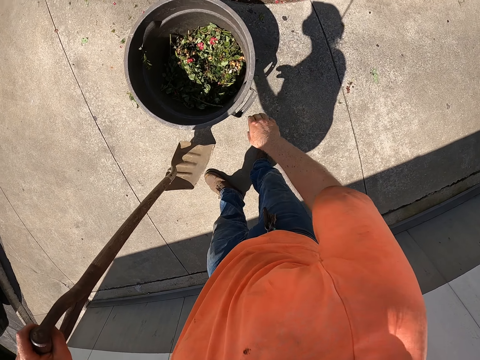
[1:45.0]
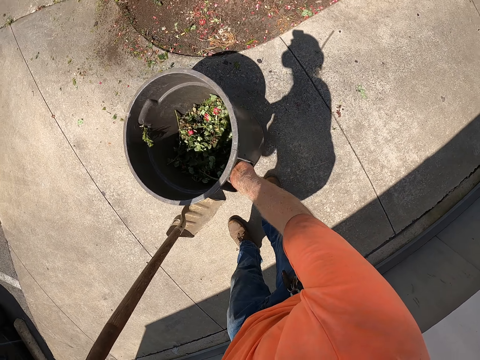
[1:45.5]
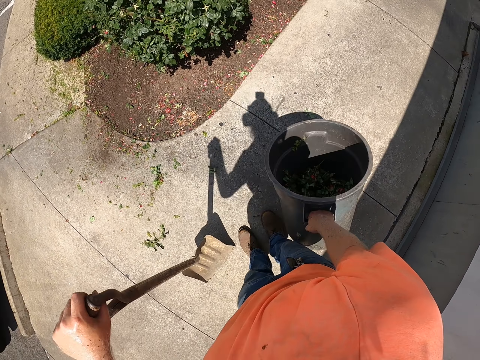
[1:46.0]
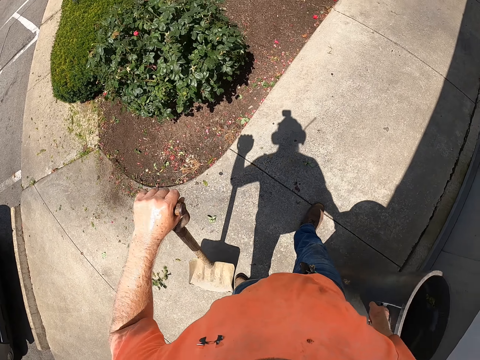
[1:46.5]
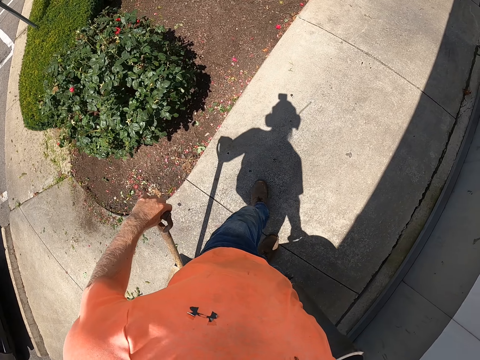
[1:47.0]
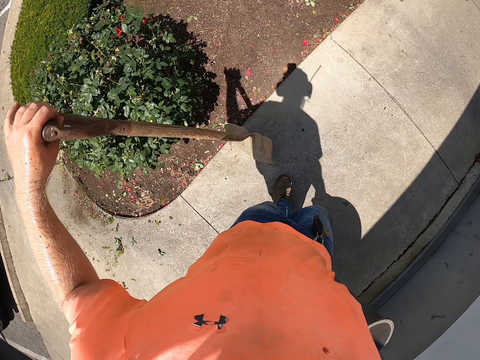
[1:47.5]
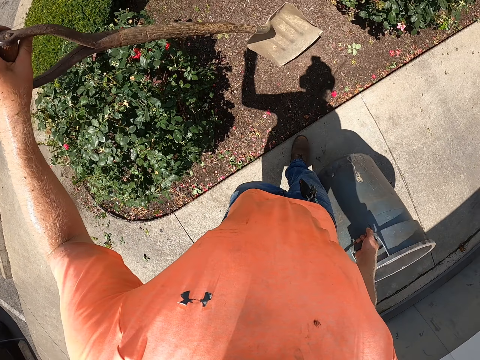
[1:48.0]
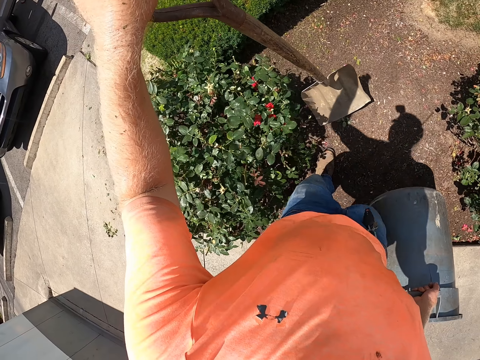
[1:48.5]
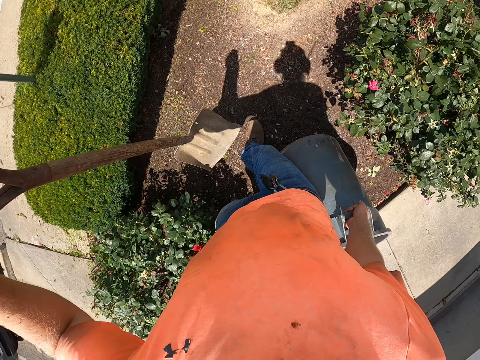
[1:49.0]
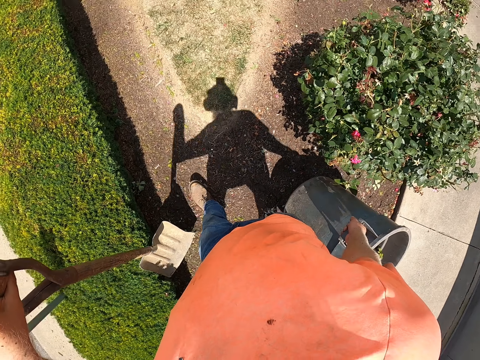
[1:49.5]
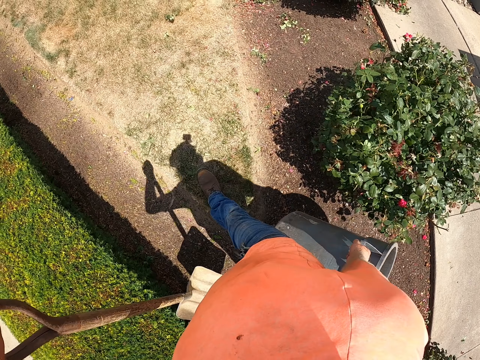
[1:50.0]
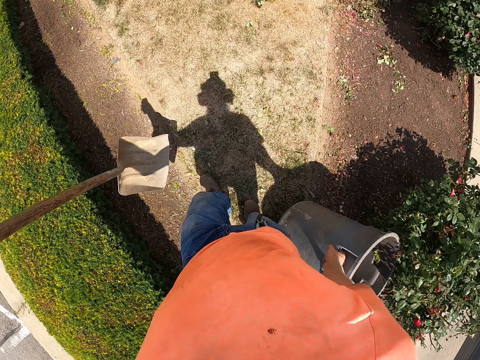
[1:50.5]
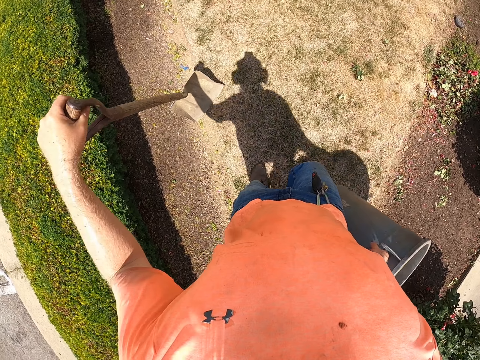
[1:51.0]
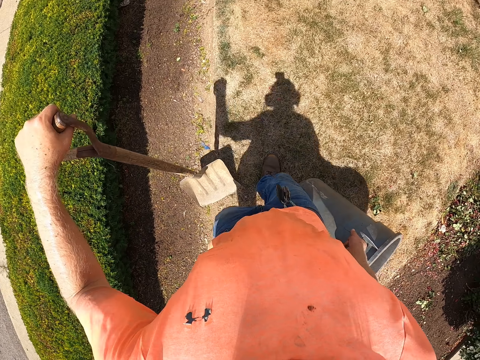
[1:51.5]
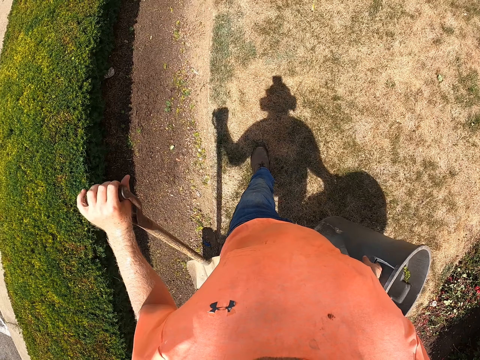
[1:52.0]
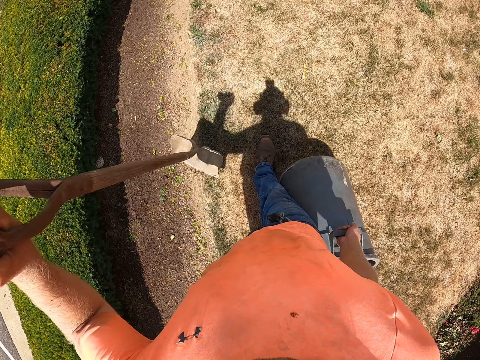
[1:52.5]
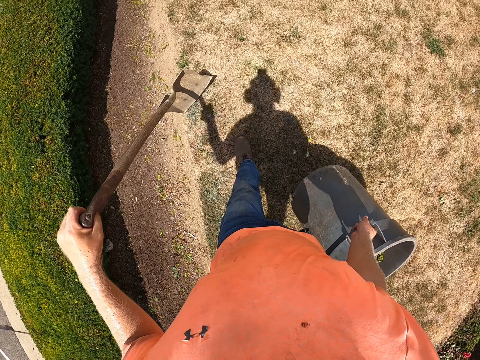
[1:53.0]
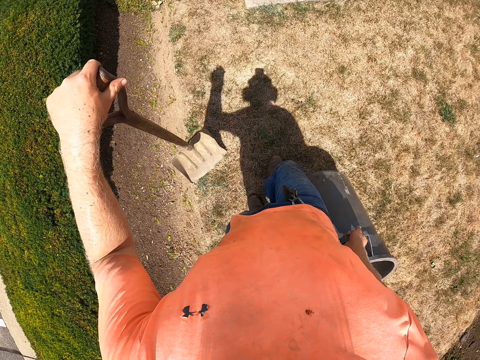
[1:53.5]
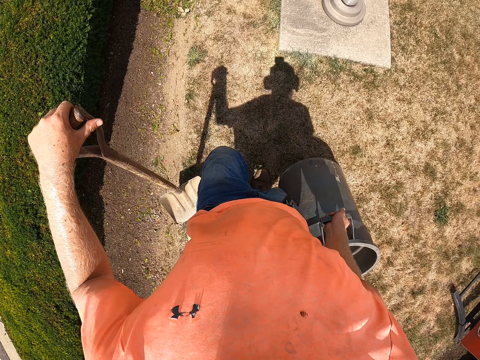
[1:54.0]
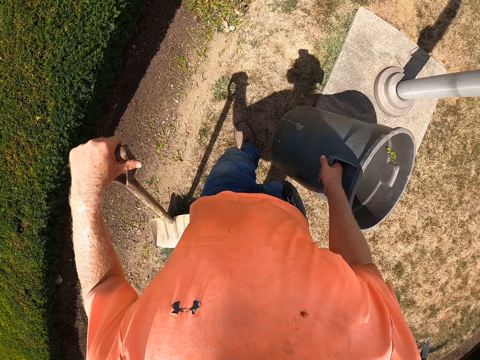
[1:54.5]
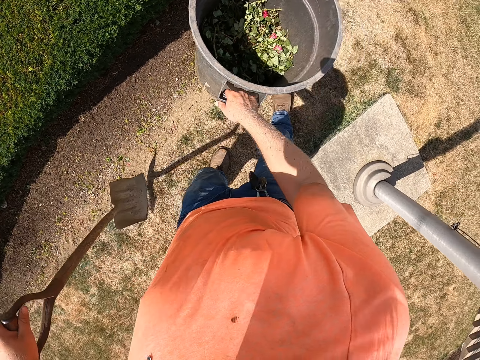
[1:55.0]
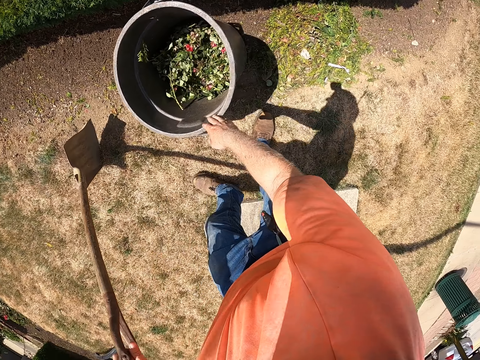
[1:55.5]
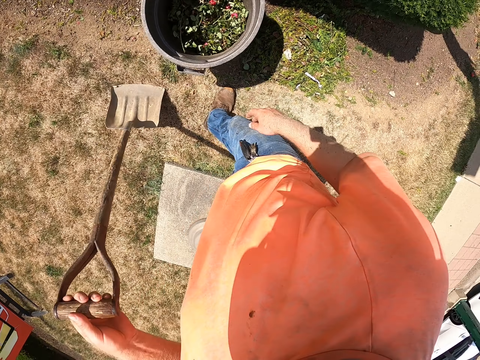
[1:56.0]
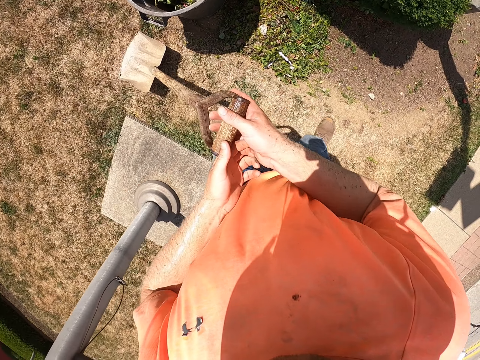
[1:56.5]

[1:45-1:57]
The camera wearer picks the dustbin from the ground with his right hand. He walks into the yard. He hits the spade on the ground and walks on the field. He hits the spade on the ground again and walks on the field again. He drops the dustbin on the ground with his right hand.

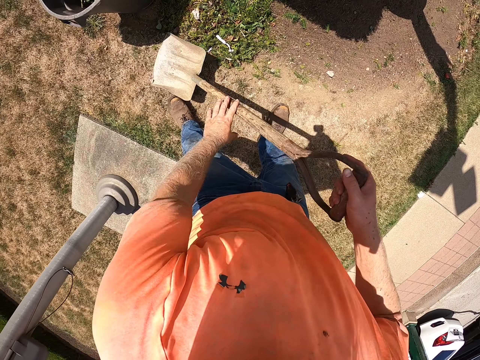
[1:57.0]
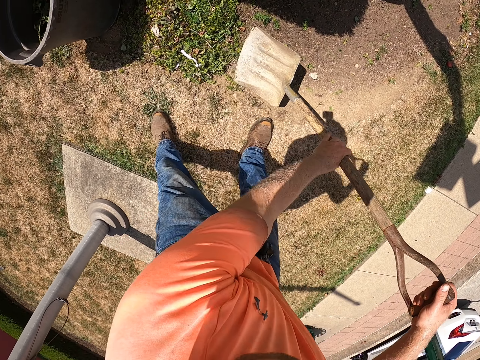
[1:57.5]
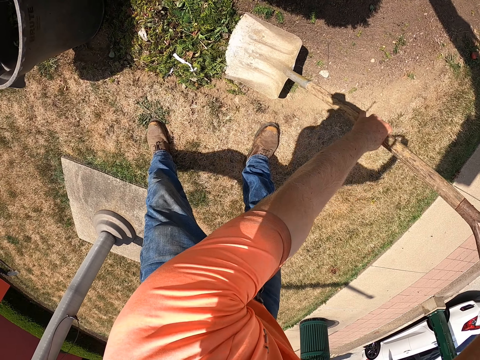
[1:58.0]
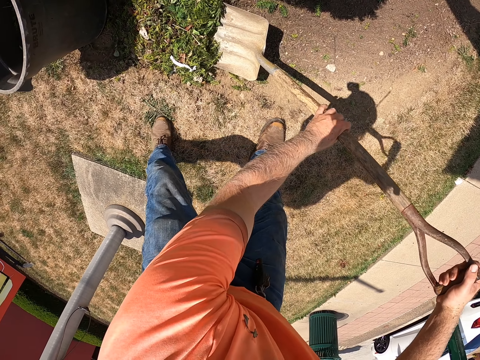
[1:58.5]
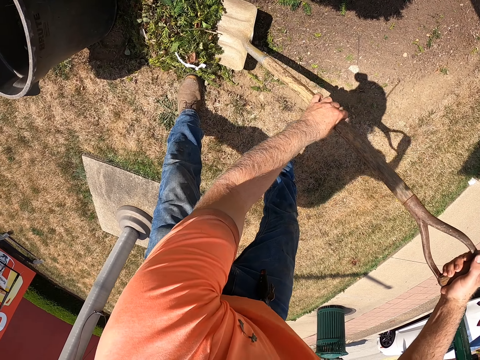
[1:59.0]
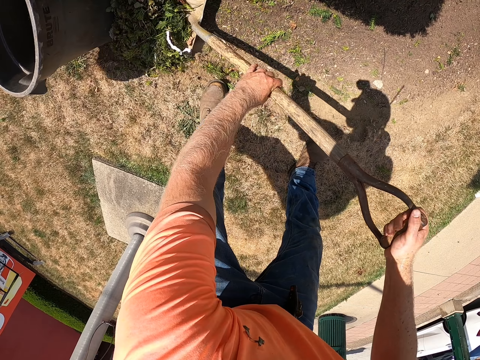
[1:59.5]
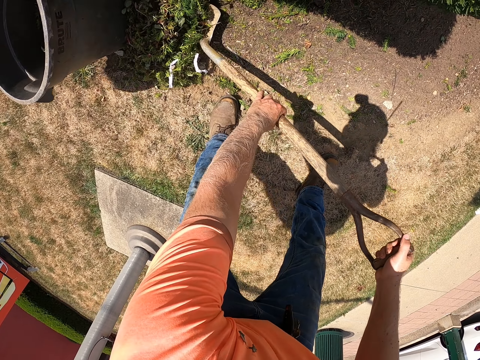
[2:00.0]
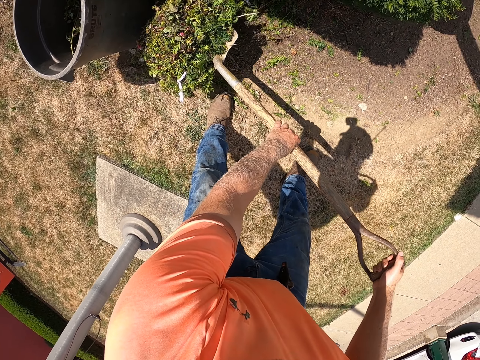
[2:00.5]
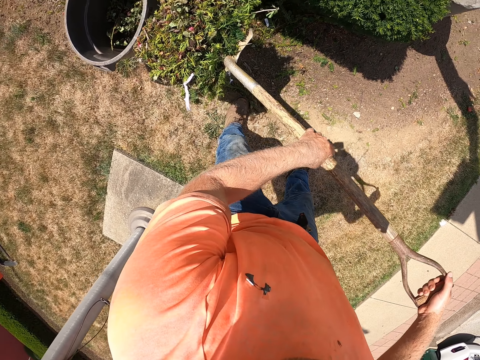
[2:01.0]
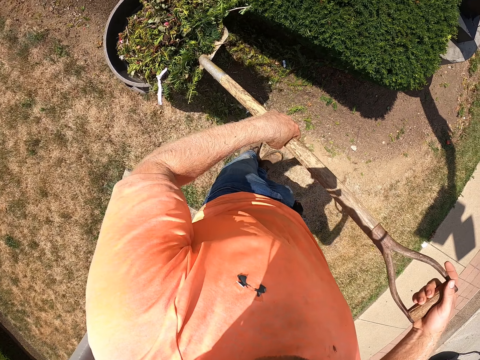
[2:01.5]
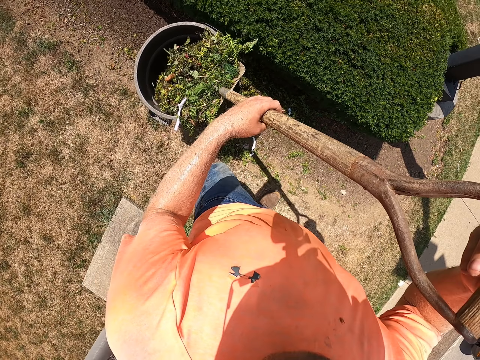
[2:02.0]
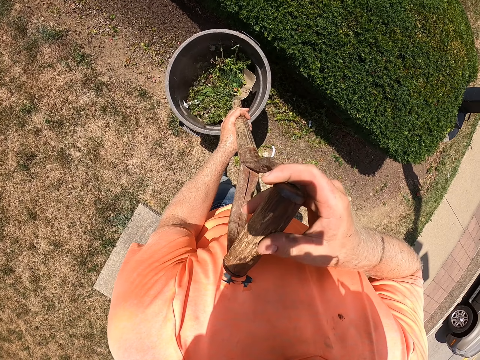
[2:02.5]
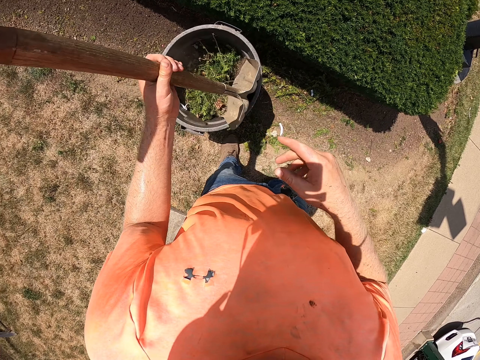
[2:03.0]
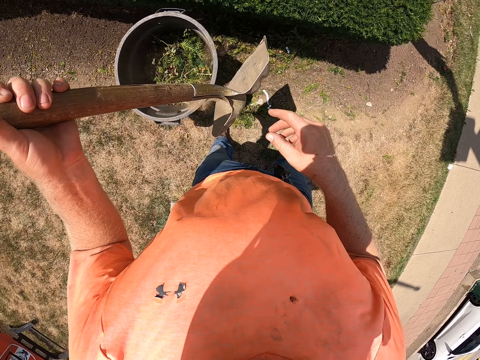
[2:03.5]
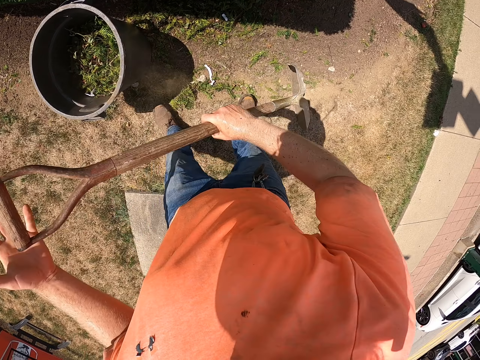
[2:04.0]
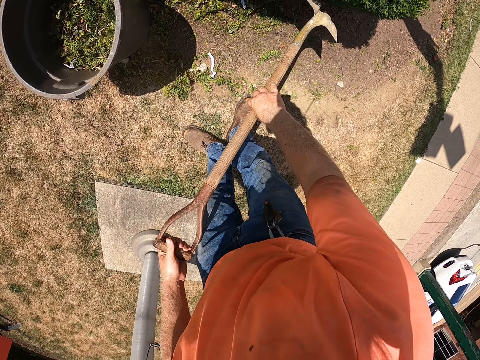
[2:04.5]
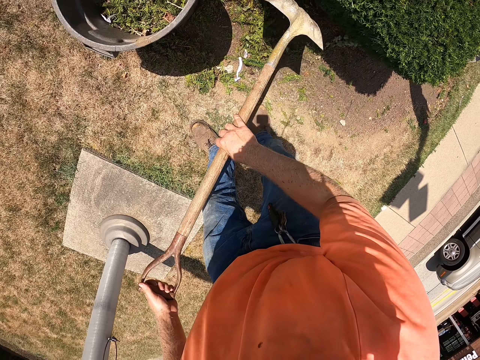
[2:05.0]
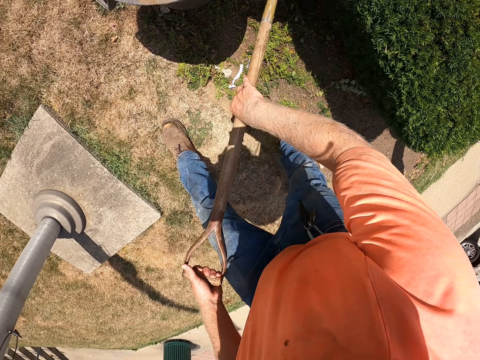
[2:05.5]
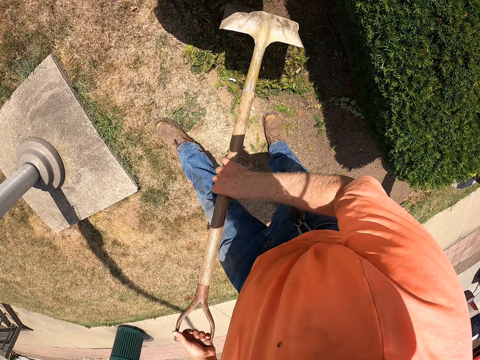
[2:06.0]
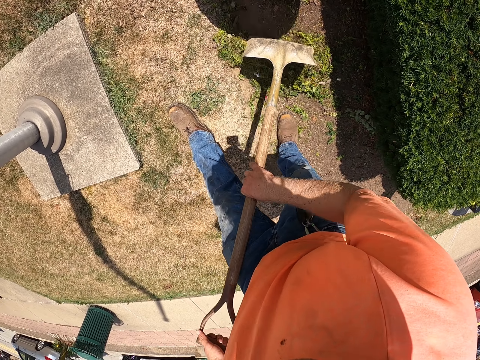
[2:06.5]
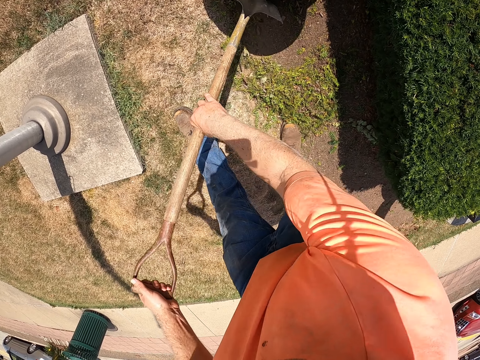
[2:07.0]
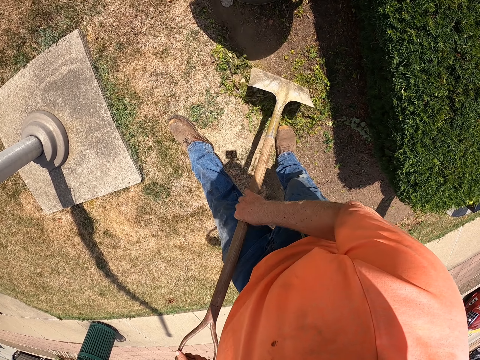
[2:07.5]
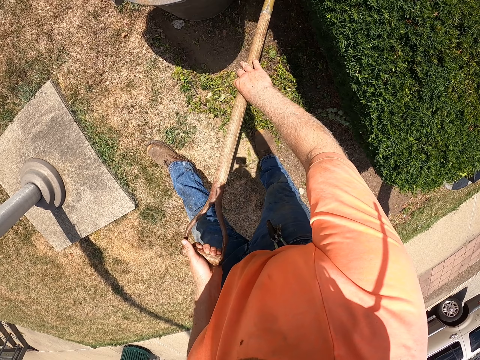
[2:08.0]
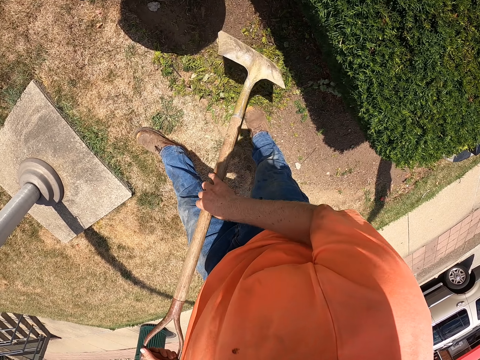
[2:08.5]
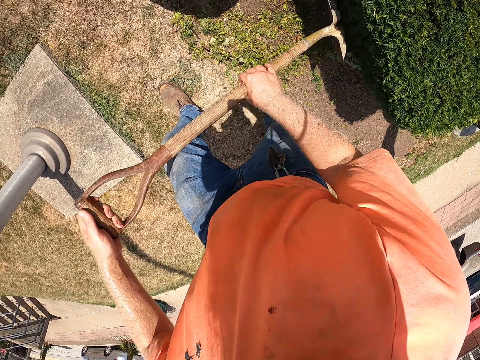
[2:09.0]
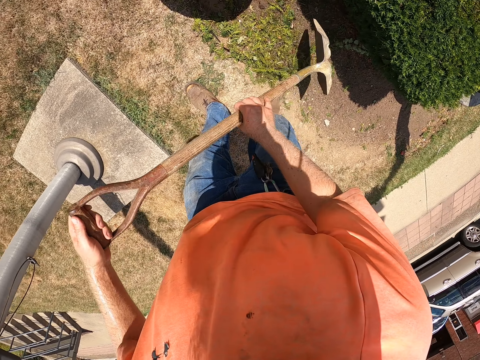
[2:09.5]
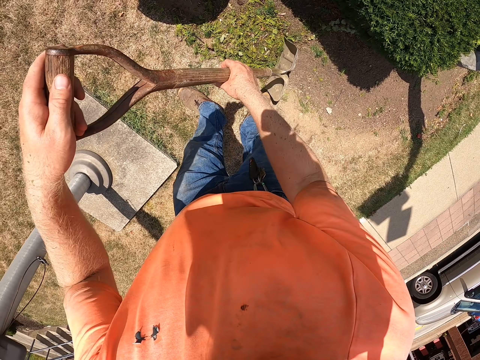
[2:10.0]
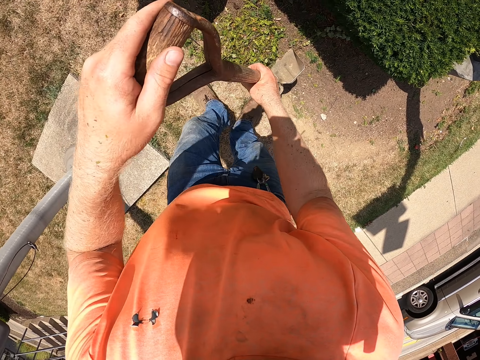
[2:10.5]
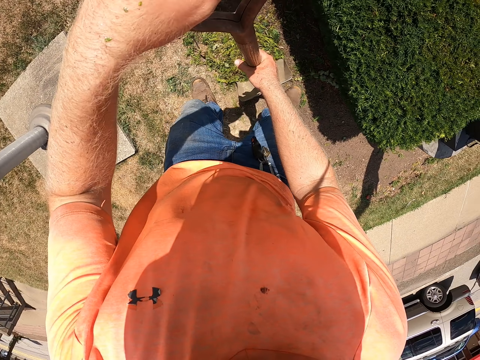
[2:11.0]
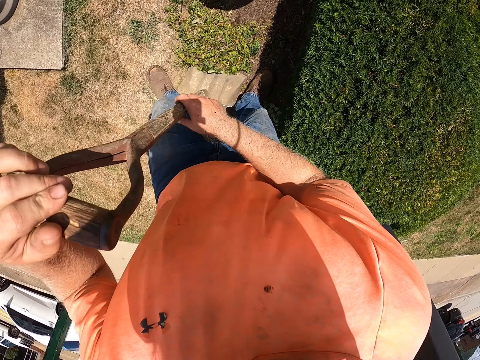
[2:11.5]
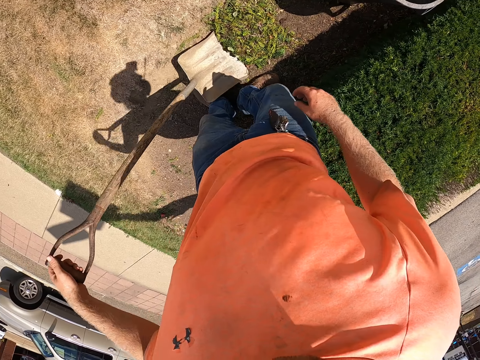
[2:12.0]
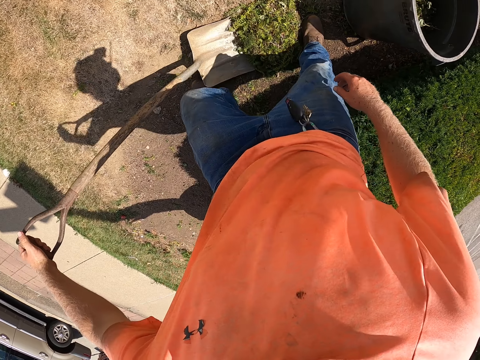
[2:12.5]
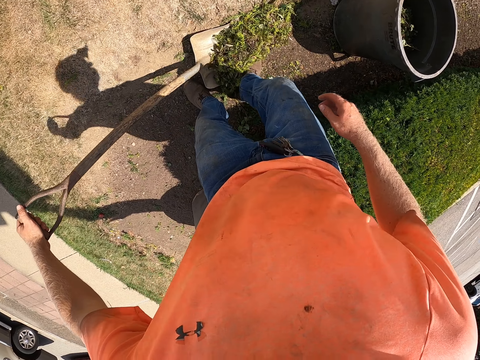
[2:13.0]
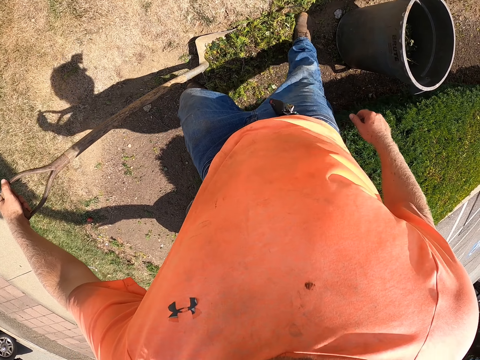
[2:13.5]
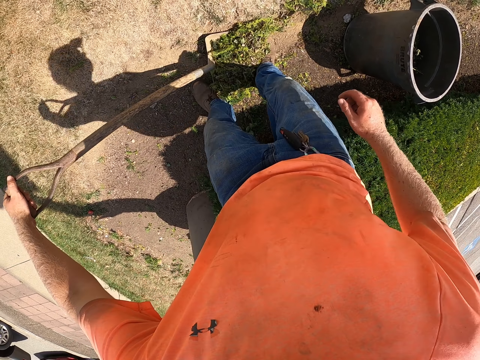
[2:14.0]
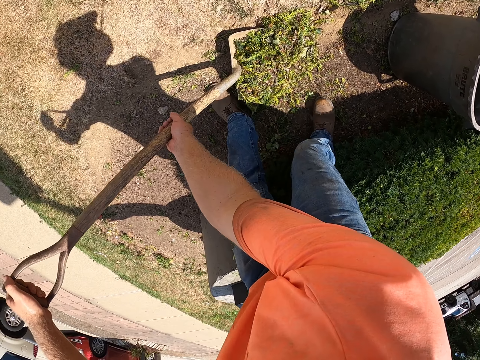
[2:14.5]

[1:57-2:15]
The camera wearer holds the spade or shovel with both hands. He scoops grass on the ground into the shovel with both hands. He lifts the shovel from the ground with both hands. He pours the grass from the shovel into the dustbin with both hands. He gathers the grass on the ground with the shovel with both hands. He drops his right hand from the shovel. He sweeps the grass into the shovel with his right leg.
